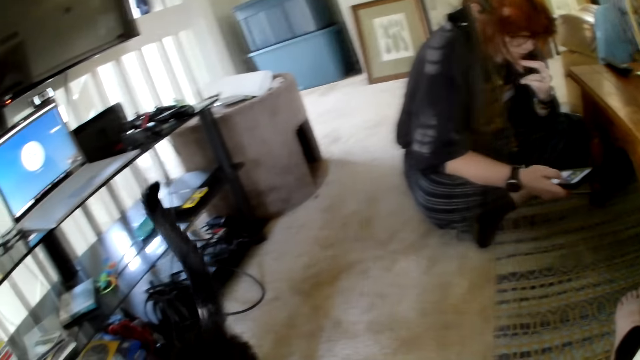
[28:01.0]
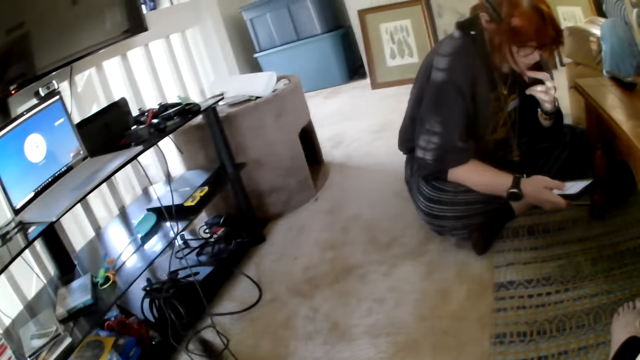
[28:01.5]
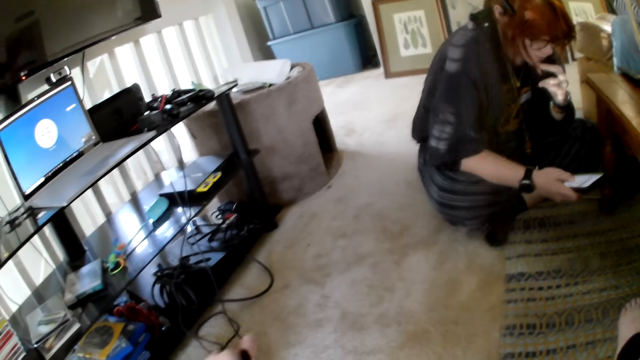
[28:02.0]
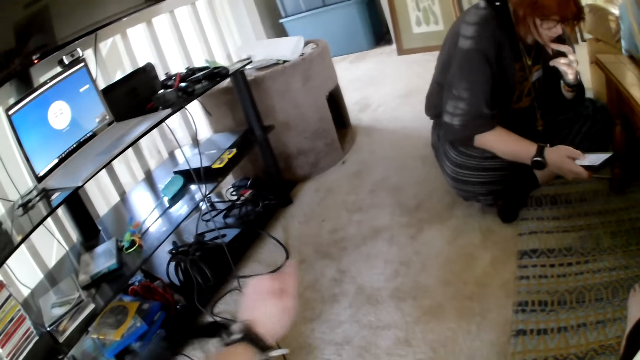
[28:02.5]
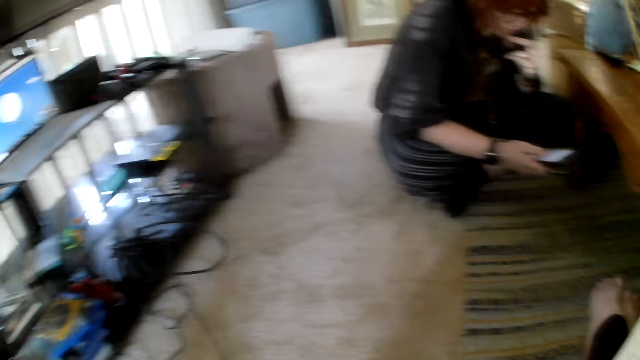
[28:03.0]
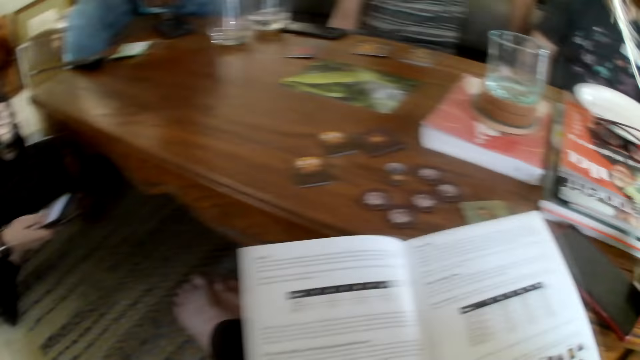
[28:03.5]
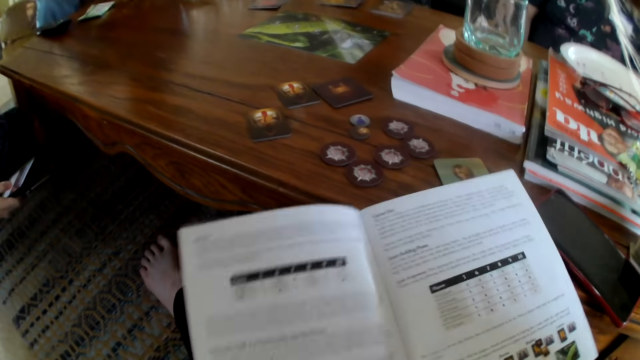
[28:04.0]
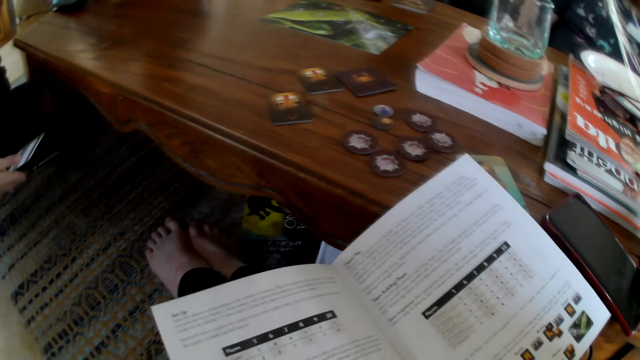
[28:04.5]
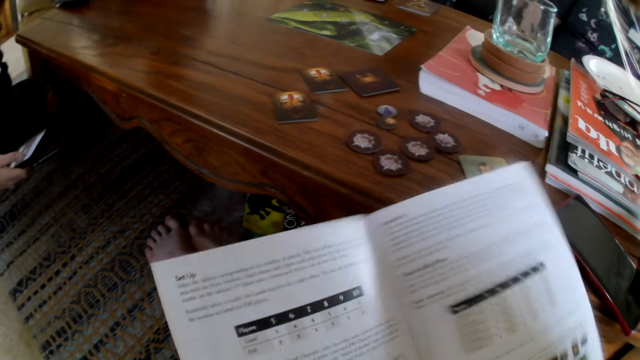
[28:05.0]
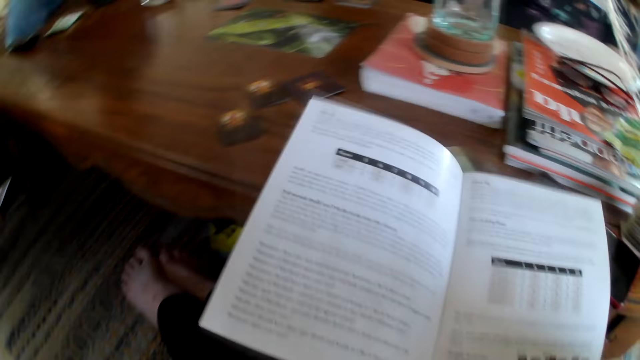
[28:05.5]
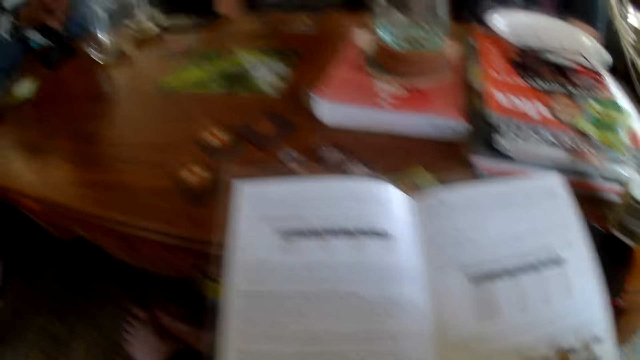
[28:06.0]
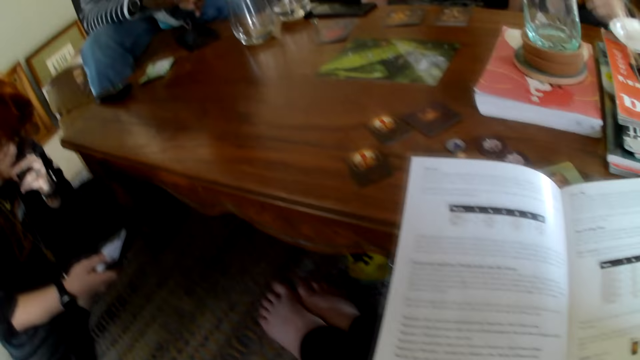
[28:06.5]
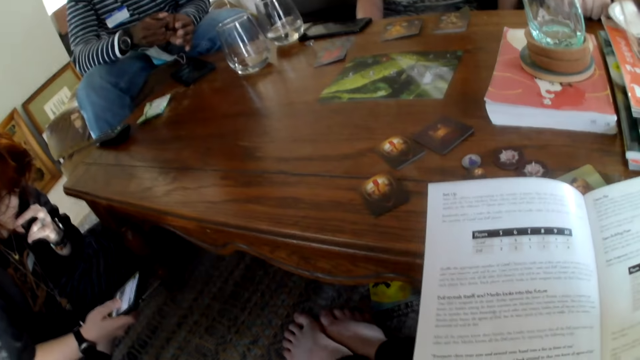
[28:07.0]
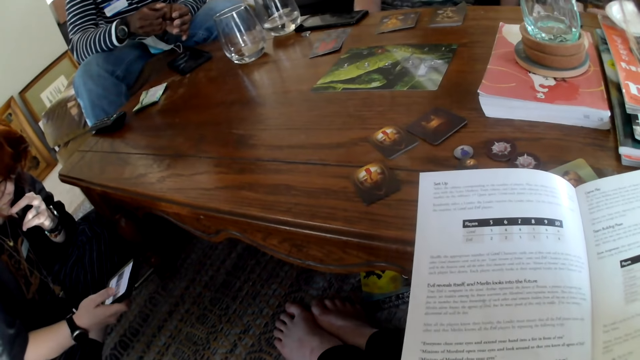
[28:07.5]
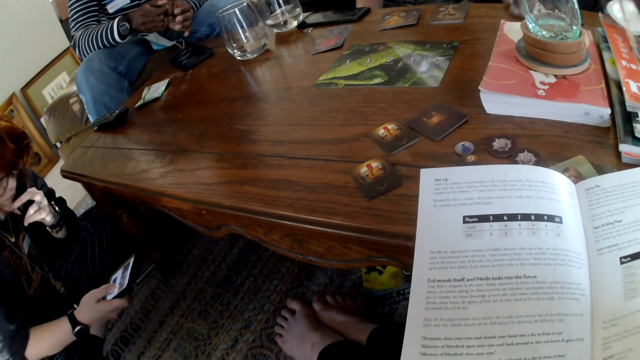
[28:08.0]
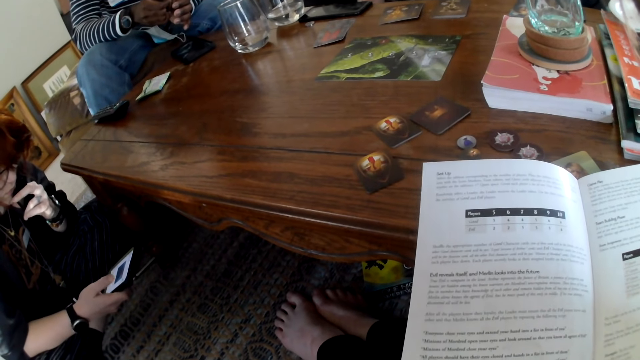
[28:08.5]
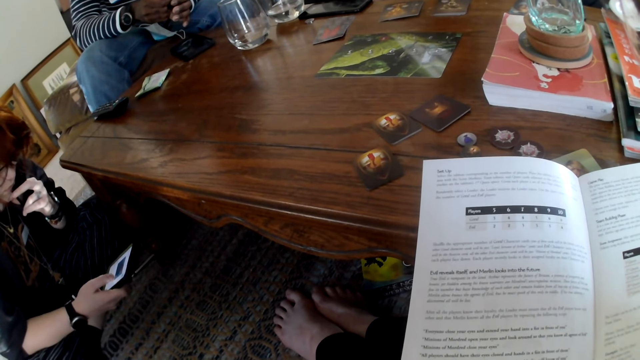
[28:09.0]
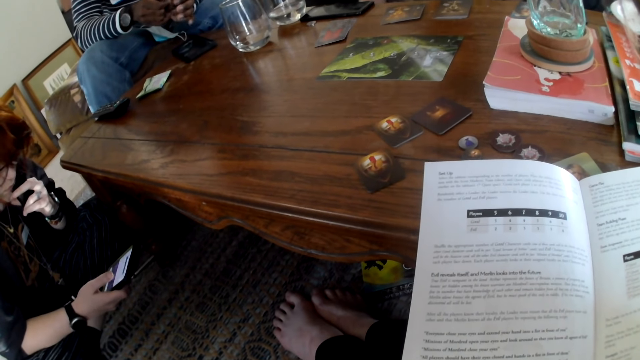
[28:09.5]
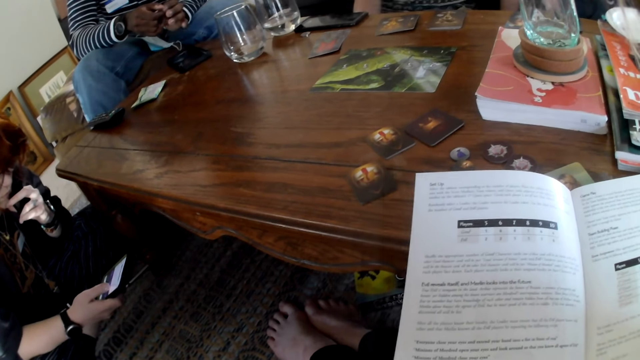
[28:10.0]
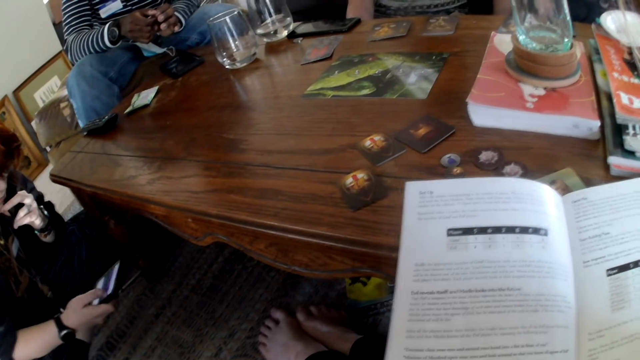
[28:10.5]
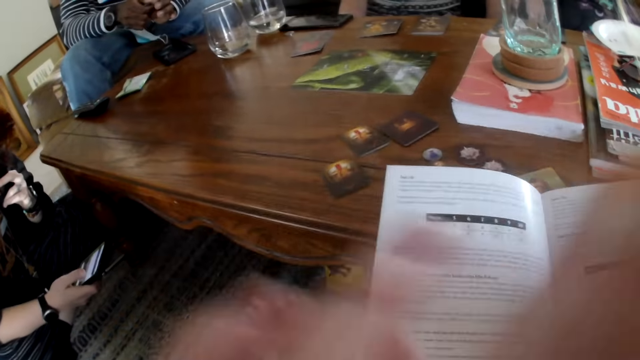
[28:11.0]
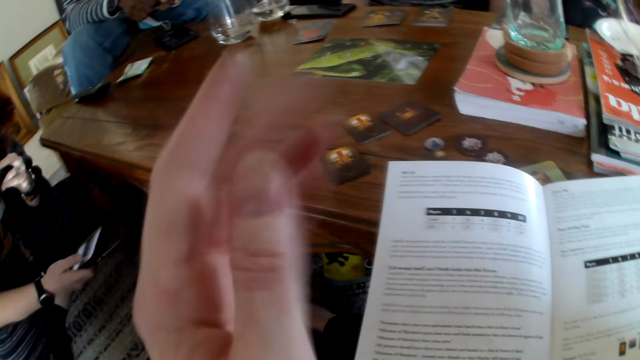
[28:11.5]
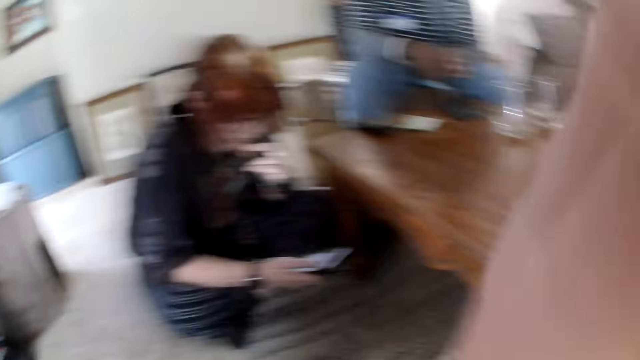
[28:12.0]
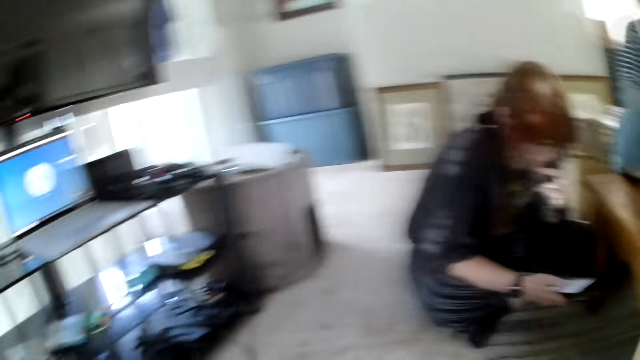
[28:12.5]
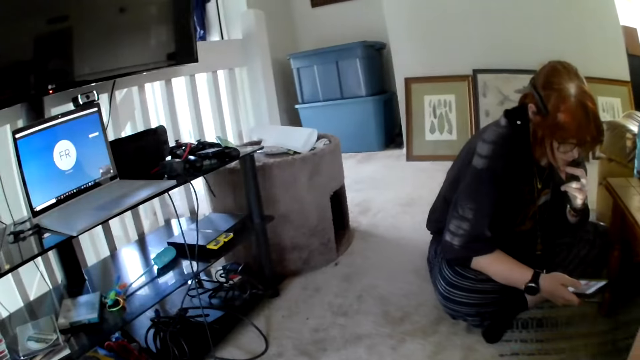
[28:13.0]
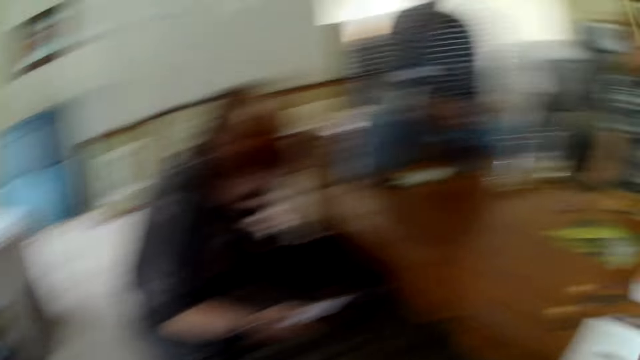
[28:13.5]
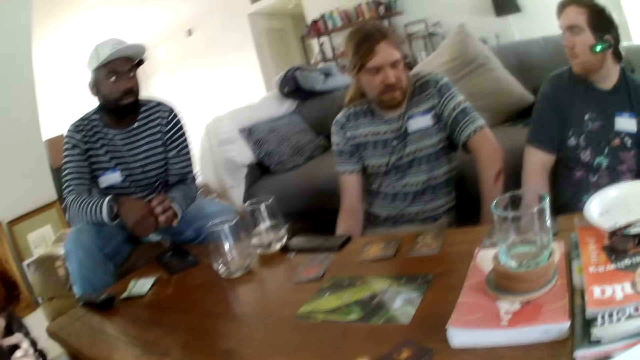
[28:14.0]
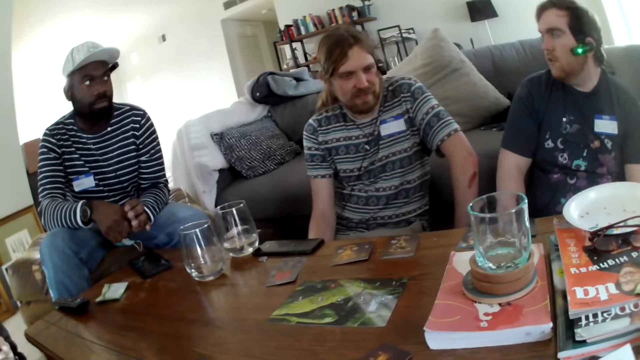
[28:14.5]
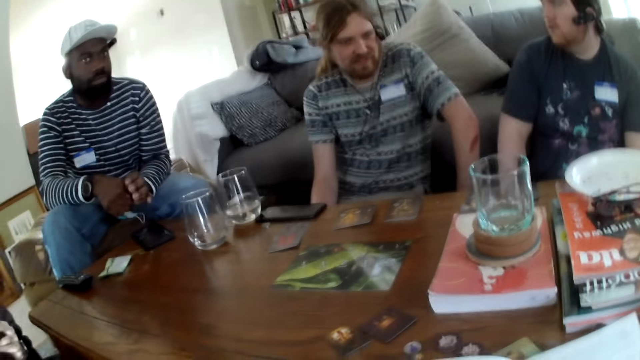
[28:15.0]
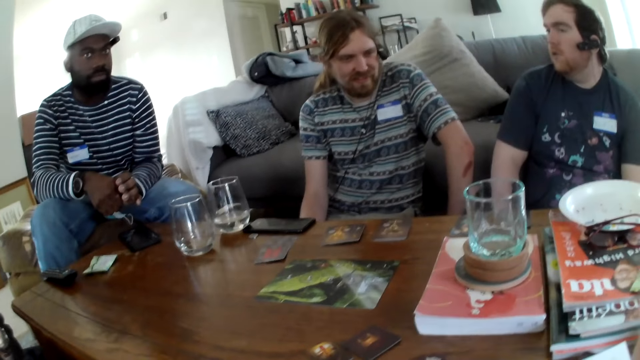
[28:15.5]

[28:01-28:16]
The camera wearer talks. A person talks. The camera wearer touches the cat. They talk. A man puts the card on the table. The person talks. A woman scrolls the phone. The camera wearer moves the hands, touches the camera, fixes the camera, and talks.

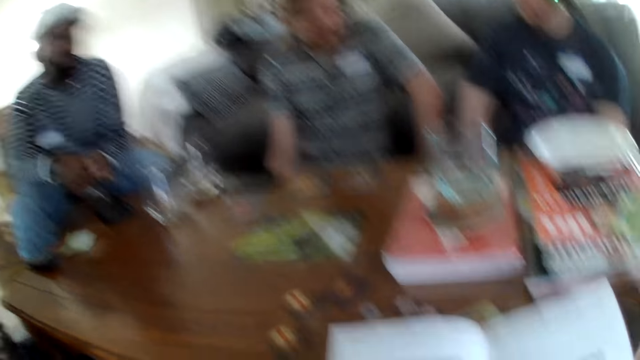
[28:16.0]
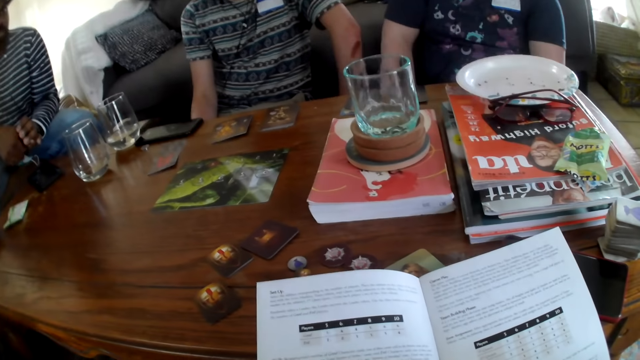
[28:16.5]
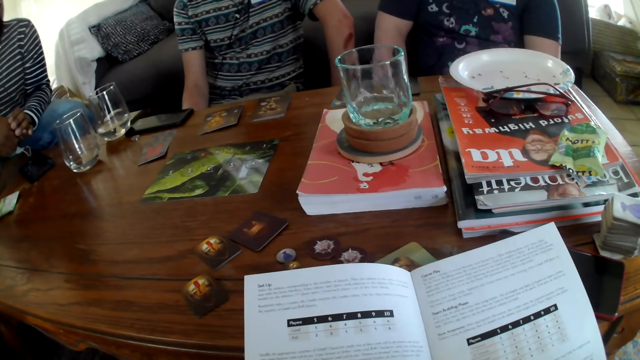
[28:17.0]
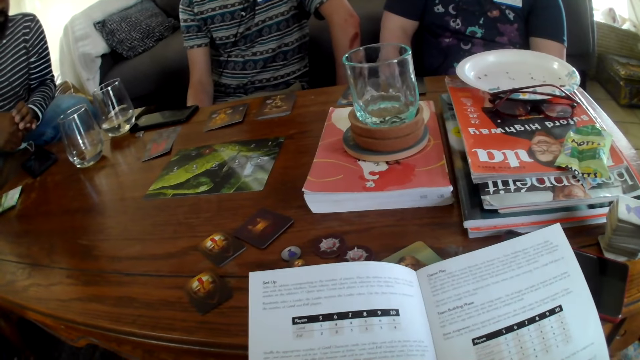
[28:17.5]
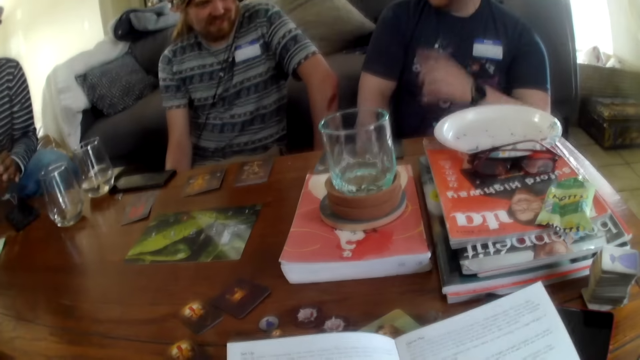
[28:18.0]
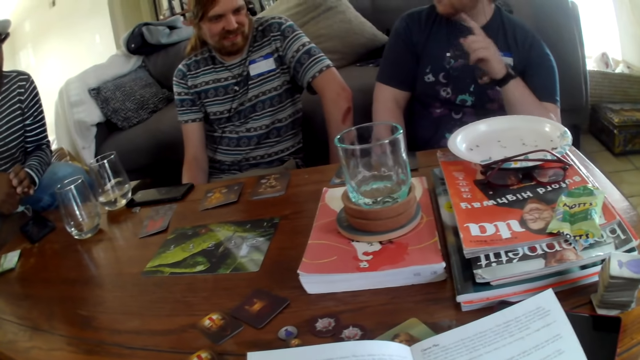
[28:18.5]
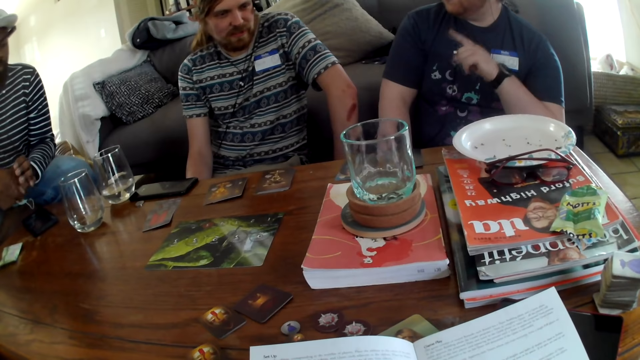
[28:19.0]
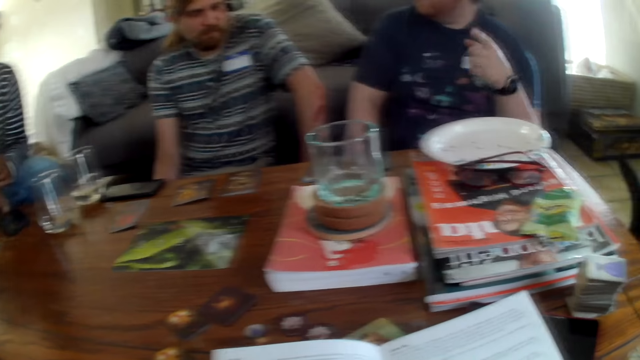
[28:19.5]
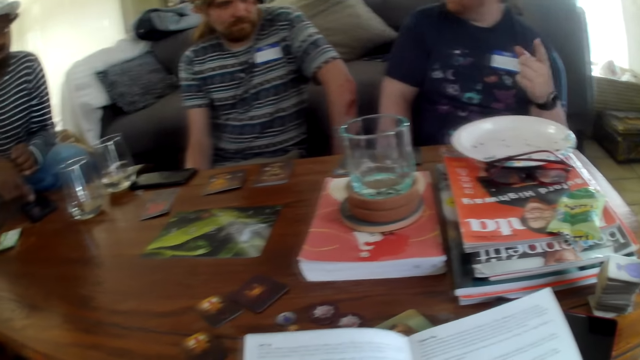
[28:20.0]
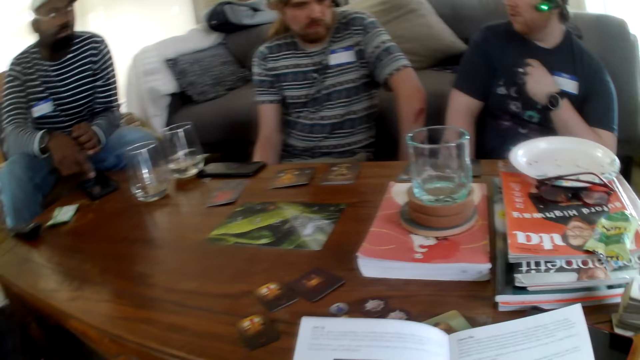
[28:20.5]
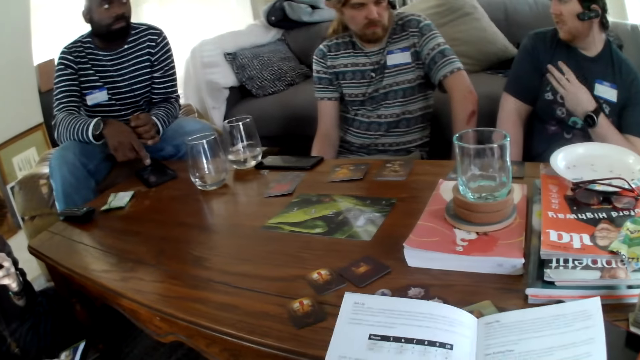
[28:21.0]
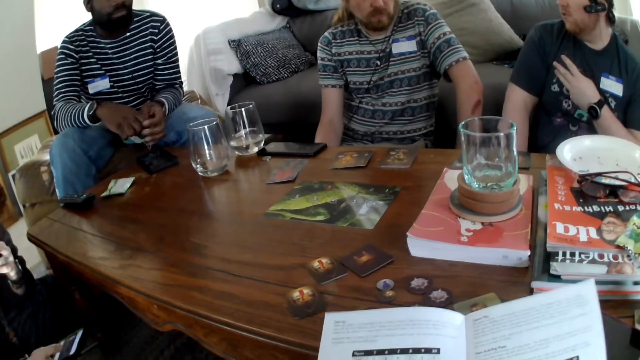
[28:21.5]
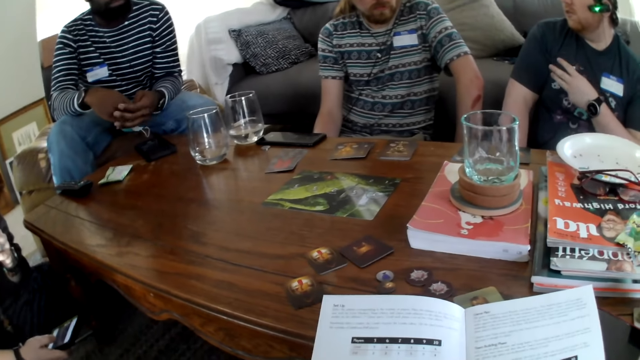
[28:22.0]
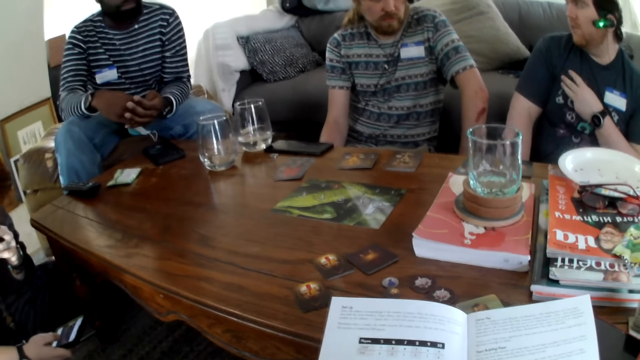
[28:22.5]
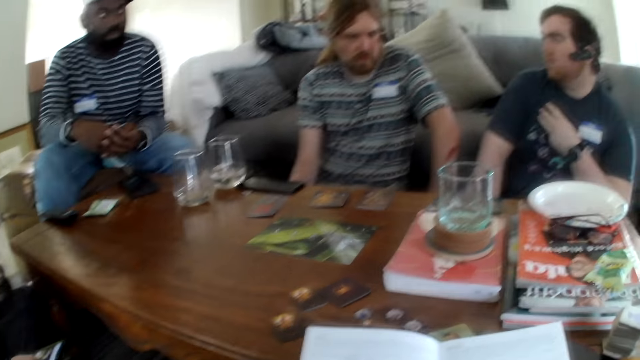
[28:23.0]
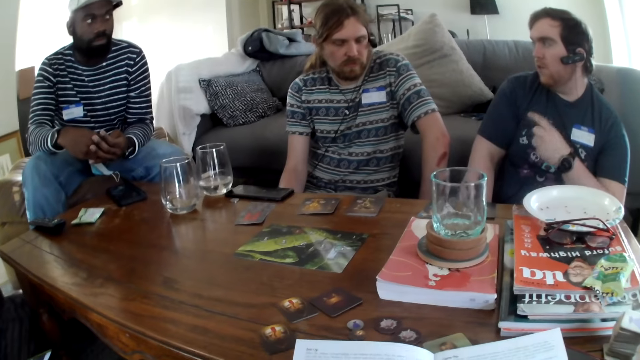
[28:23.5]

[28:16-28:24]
A person talks. The camera wearer moves the hand.
